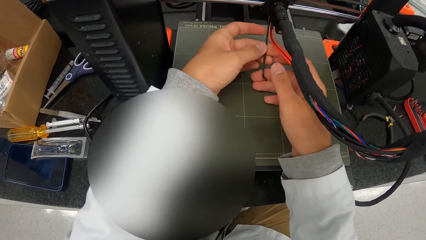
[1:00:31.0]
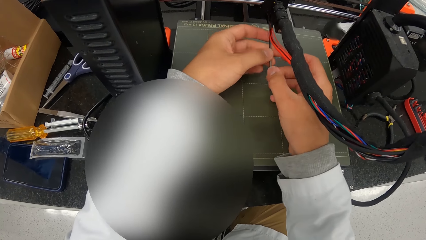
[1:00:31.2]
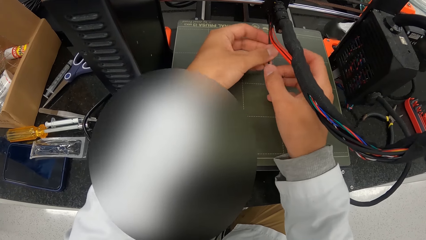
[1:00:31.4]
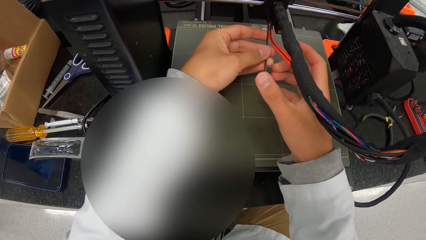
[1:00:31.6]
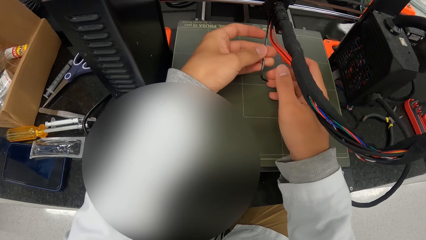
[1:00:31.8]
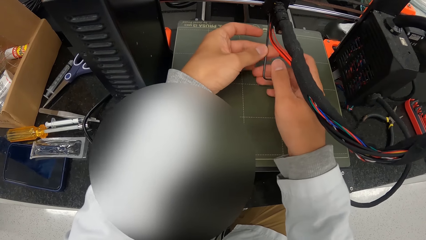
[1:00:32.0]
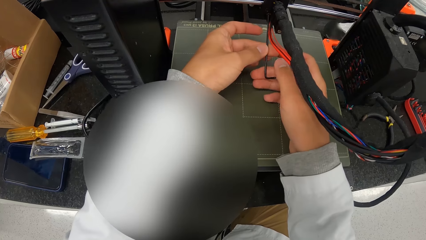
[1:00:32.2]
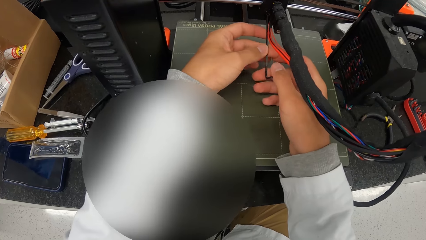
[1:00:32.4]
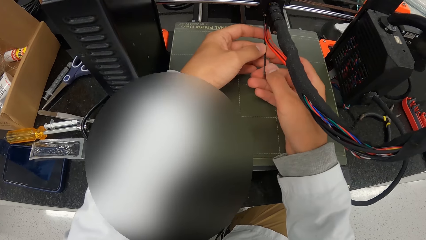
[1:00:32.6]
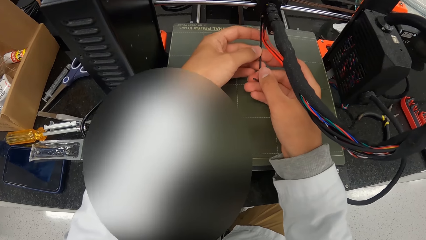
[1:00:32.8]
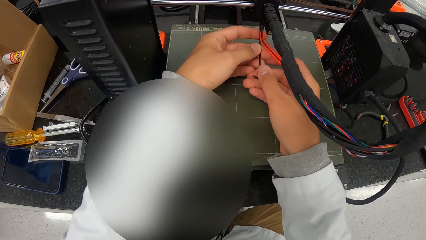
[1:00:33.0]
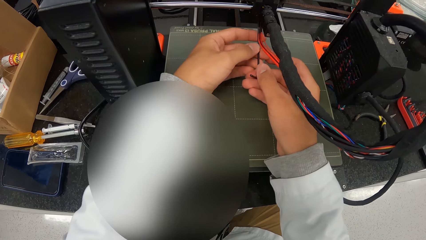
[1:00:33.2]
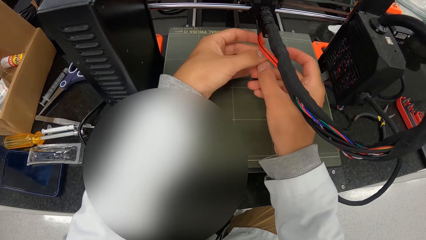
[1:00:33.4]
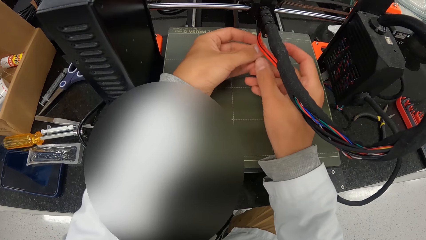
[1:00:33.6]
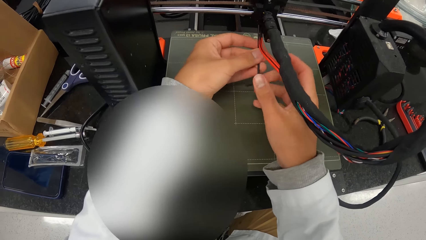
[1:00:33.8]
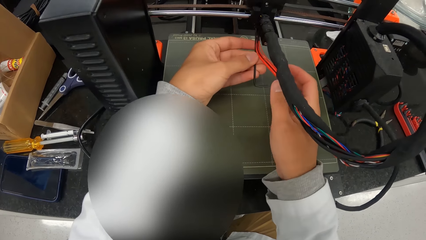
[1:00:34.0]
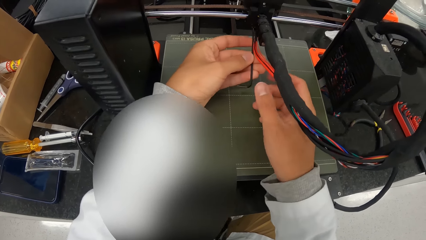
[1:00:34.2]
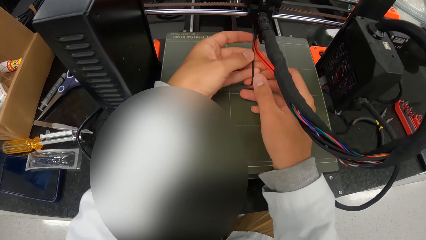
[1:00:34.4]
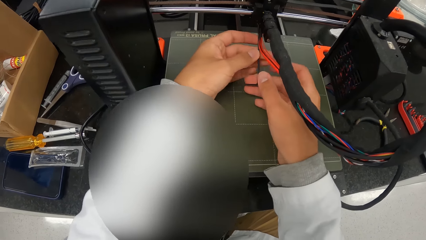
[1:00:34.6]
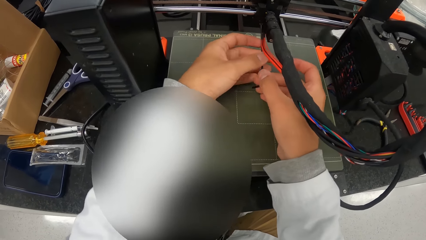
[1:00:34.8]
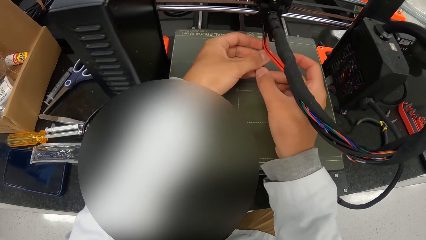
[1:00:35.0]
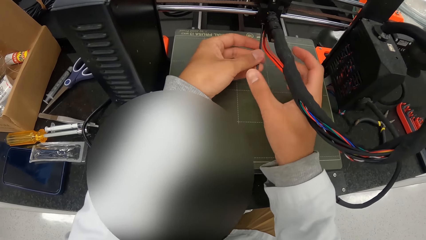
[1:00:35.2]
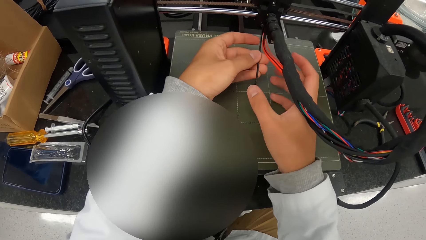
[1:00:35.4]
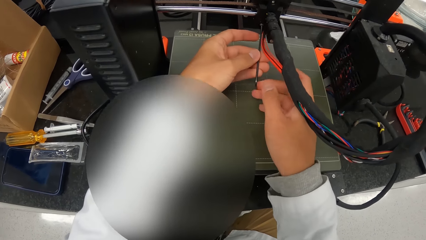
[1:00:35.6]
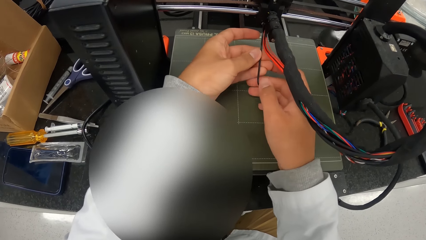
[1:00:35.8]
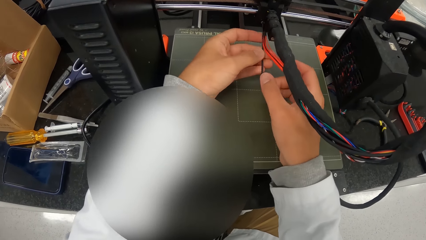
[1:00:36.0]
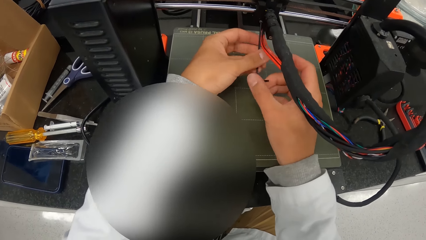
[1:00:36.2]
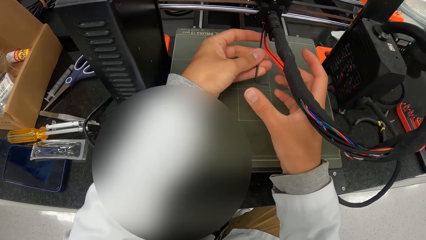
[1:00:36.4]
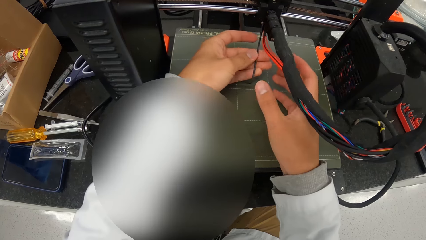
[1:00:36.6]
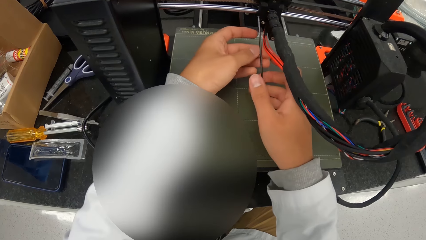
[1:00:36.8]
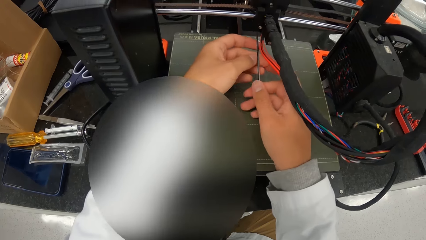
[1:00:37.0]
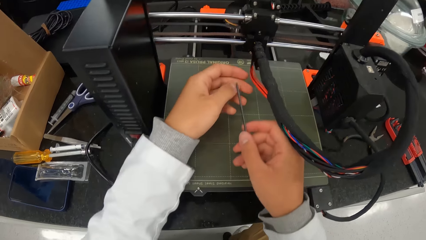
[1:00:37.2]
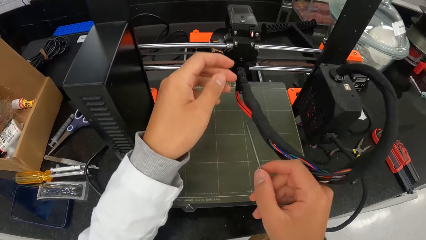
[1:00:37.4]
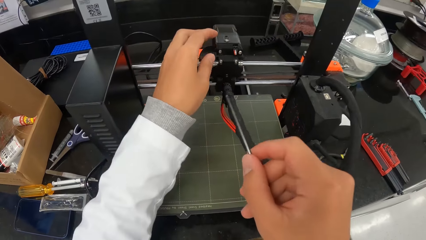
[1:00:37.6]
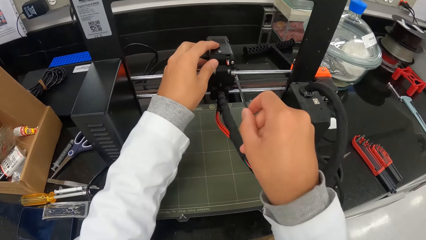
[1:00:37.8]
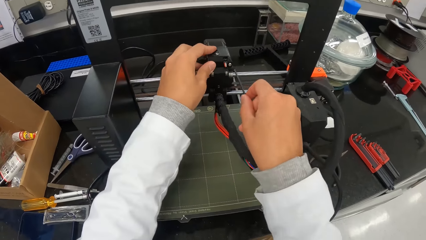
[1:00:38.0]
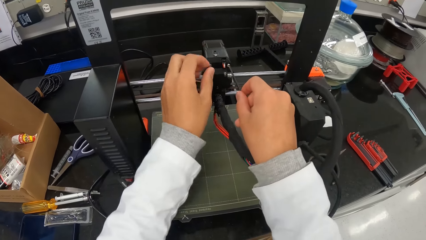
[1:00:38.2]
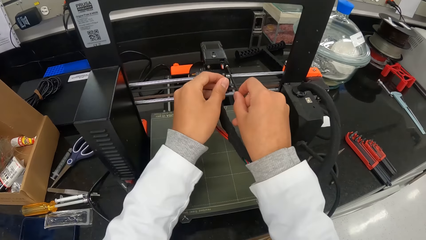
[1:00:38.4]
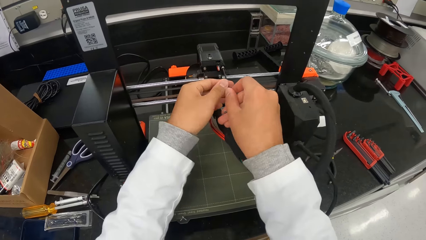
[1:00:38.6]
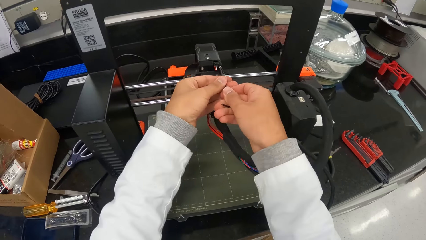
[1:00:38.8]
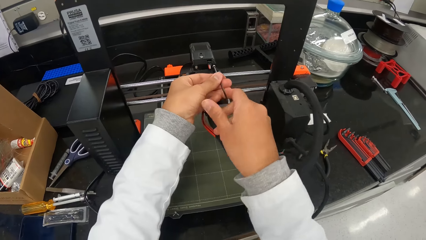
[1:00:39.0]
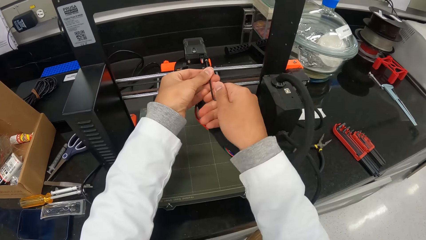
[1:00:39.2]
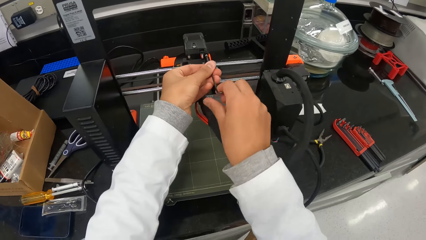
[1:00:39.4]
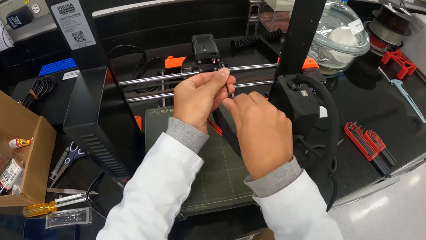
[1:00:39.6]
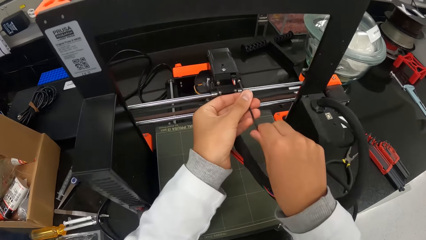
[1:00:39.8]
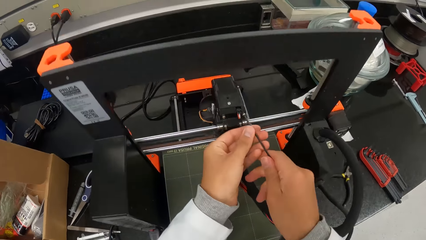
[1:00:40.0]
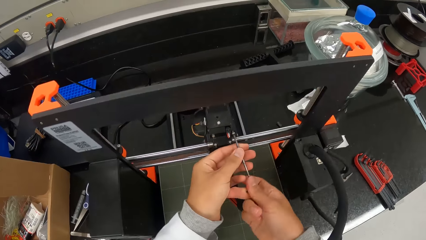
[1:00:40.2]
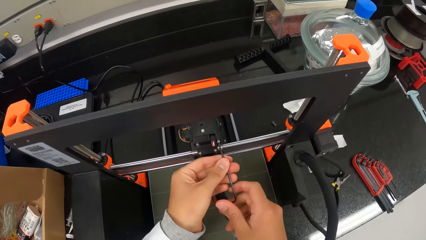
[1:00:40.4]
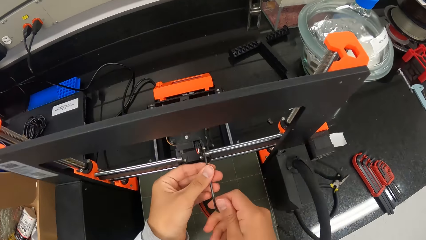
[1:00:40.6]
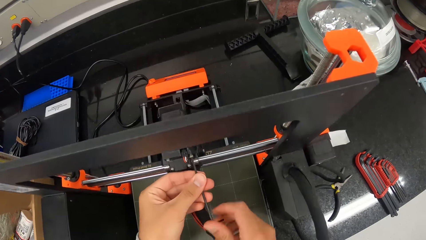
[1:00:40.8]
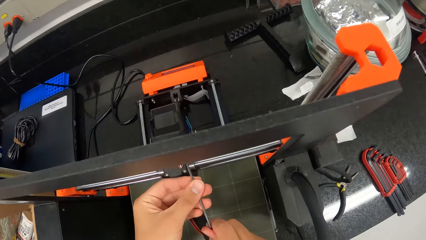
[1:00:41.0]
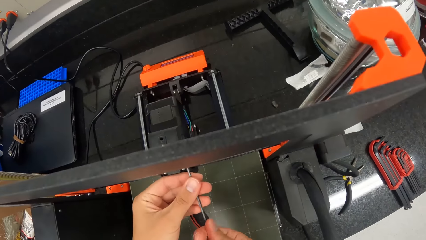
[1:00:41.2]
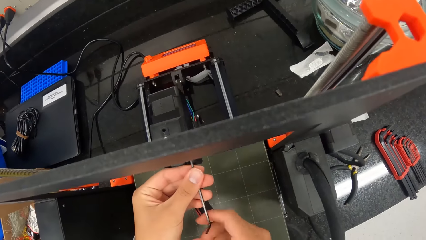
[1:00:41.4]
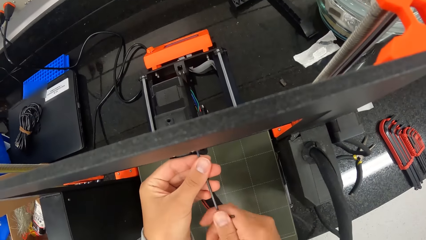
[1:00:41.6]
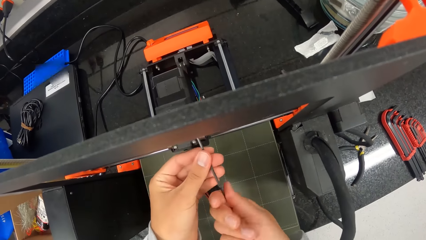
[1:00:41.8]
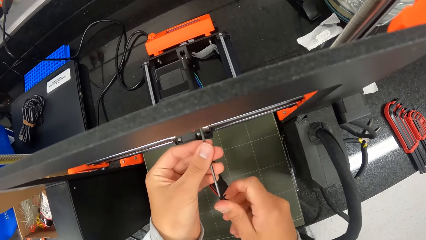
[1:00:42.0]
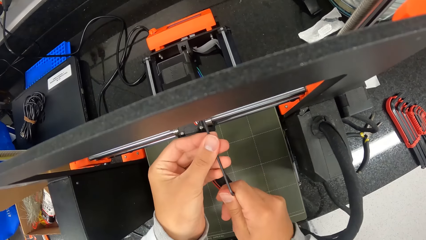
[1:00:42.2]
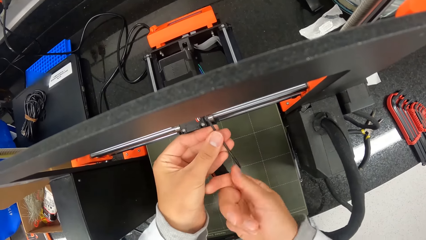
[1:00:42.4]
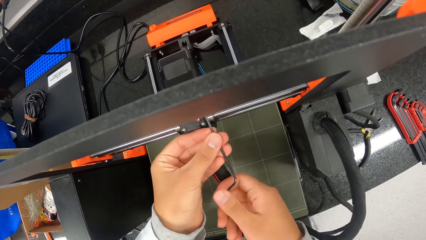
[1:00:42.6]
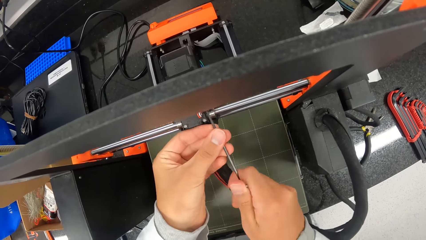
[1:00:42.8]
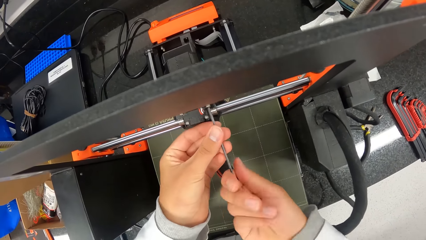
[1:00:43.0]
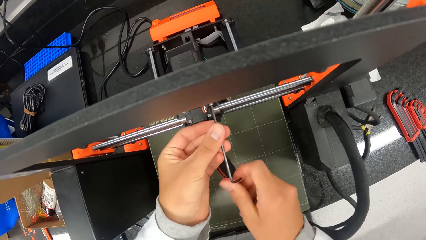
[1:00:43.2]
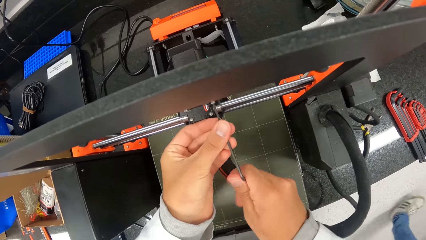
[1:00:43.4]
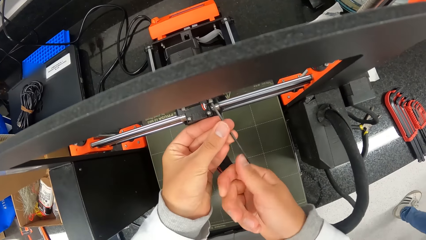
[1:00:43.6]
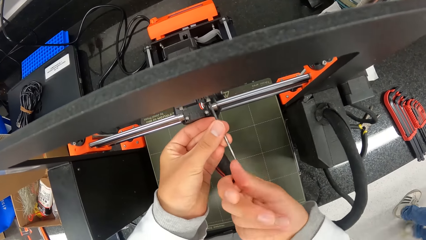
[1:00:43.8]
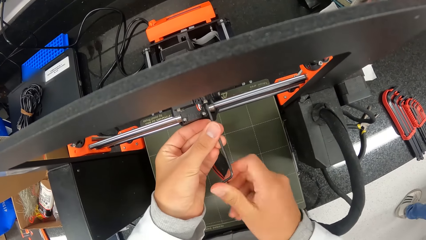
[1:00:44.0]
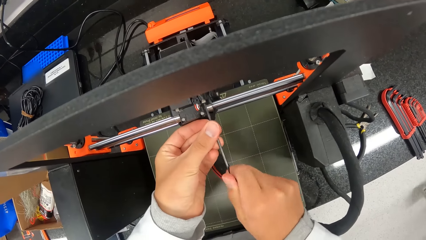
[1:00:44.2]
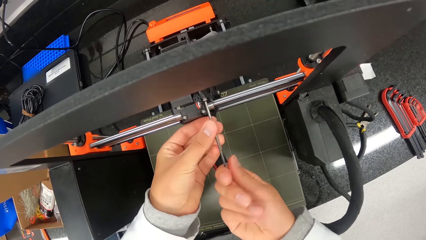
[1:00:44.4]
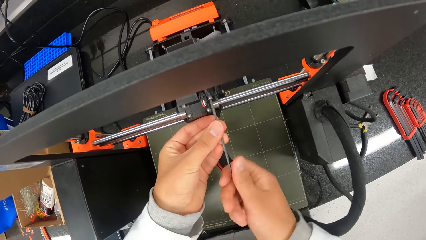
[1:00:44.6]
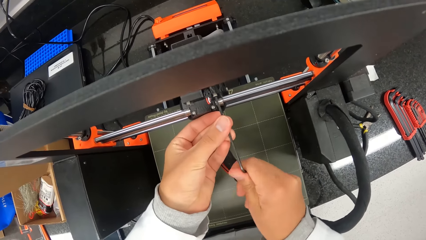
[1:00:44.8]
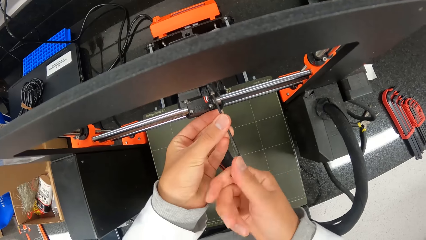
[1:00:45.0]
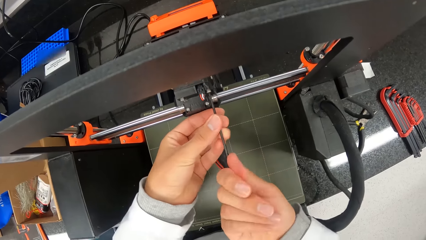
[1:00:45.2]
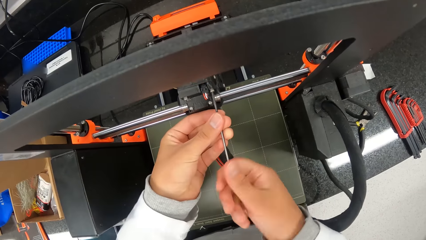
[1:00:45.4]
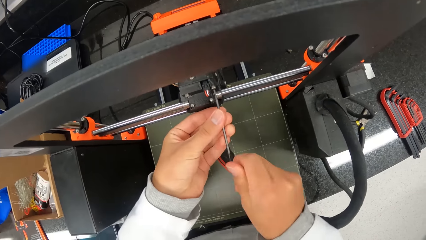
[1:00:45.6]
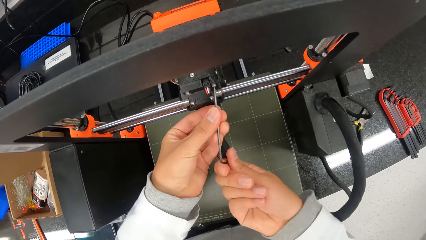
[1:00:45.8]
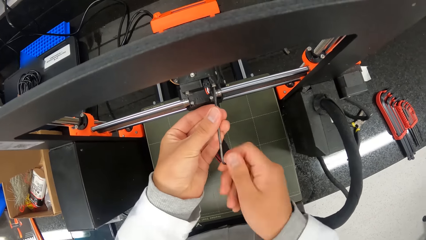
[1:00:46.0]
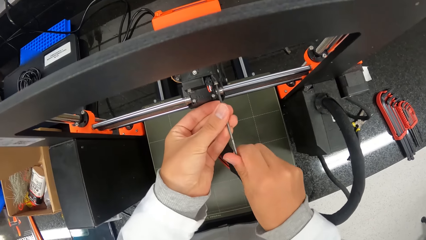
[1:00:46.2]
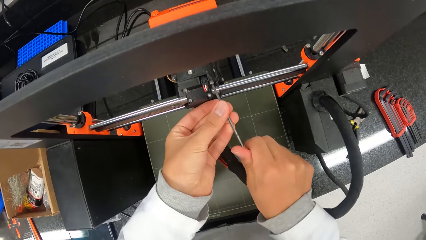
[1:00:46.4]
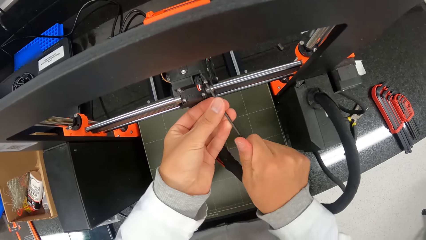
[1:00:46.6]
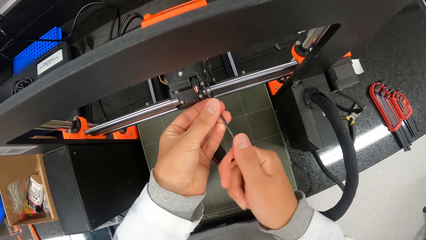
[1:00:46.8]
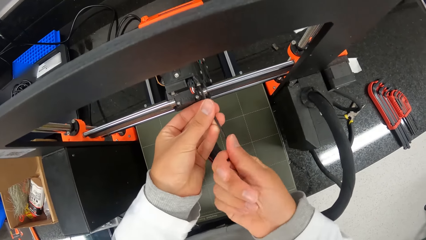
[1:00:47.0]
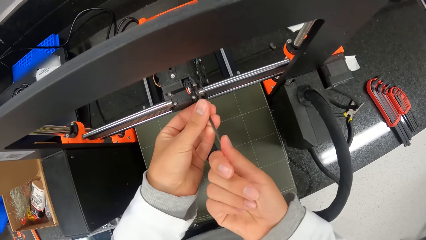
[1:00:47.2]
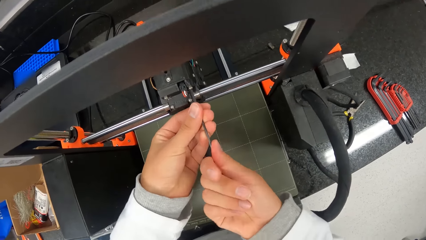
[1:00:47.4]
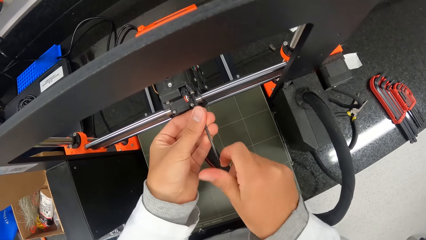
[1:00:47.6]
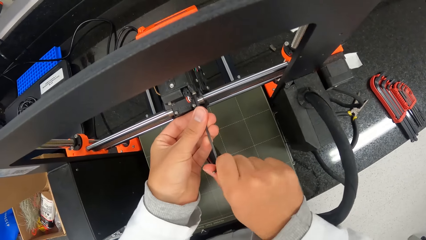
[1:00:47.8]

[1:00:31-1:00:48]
The camera wearer places his left hand on the hotend assembly. He dislodges a screw on the hotend assembly with the allen key in his hands. He screws the upper part of the machine.
